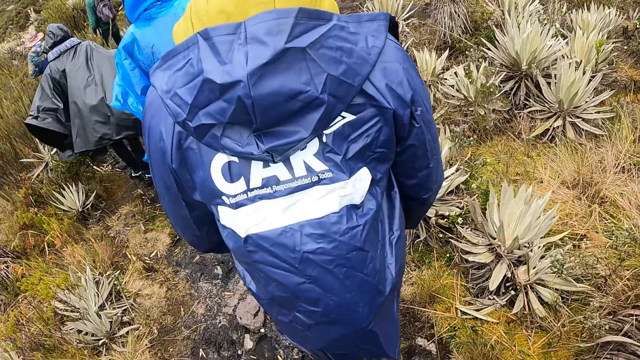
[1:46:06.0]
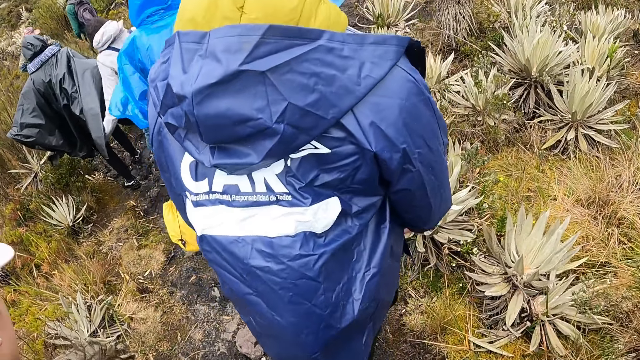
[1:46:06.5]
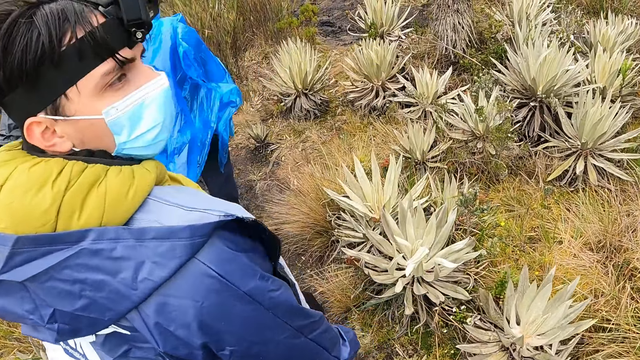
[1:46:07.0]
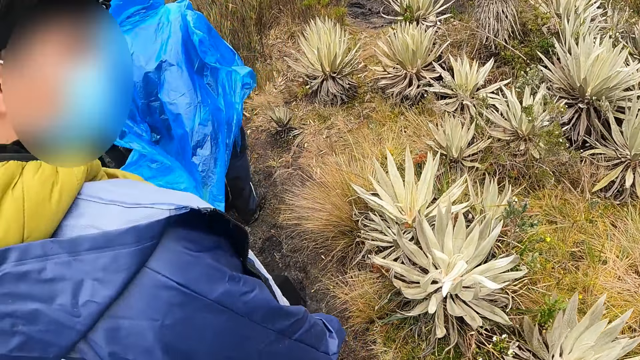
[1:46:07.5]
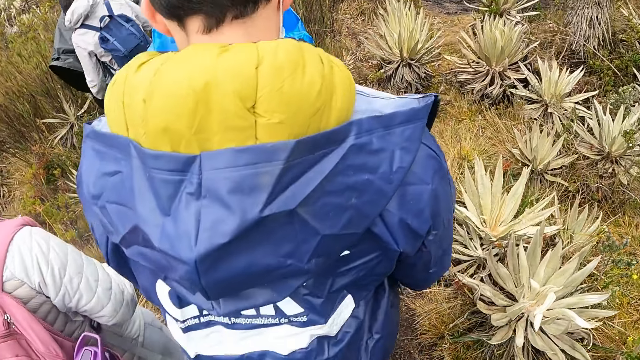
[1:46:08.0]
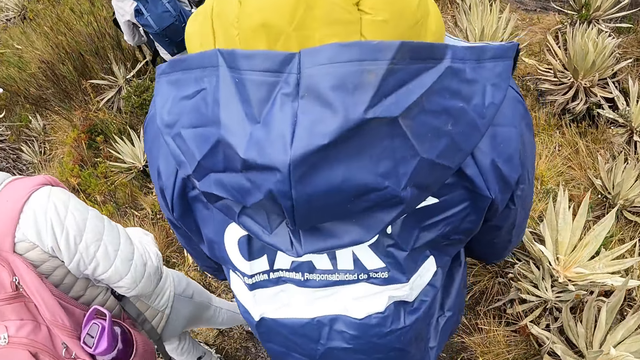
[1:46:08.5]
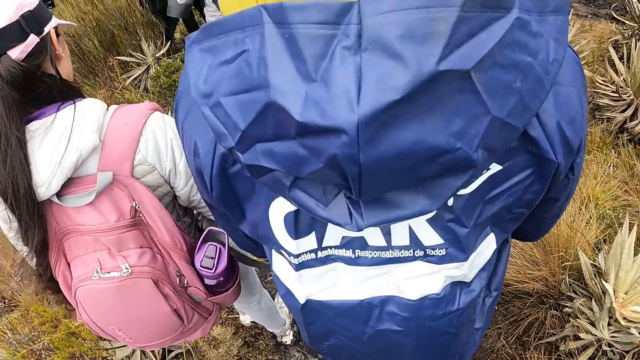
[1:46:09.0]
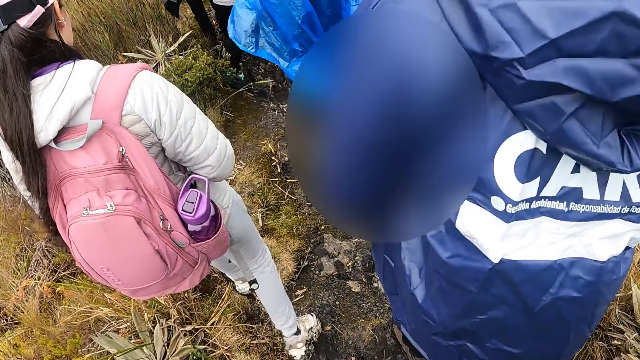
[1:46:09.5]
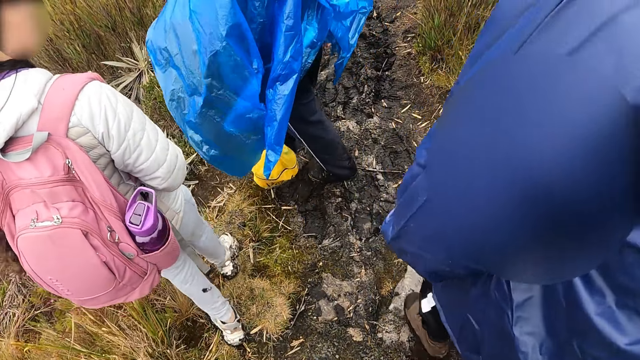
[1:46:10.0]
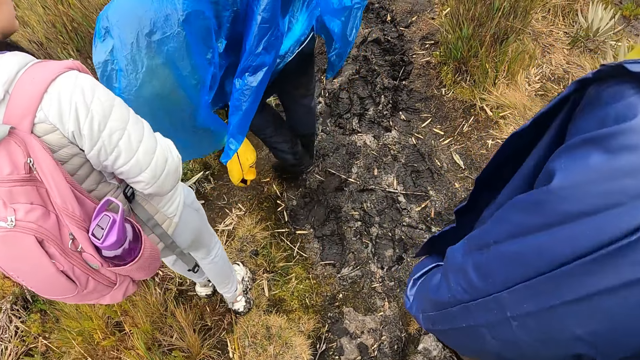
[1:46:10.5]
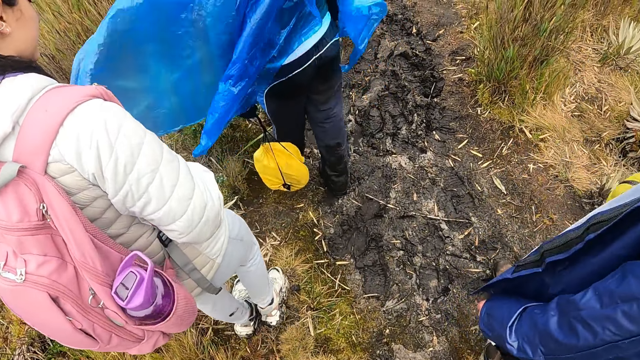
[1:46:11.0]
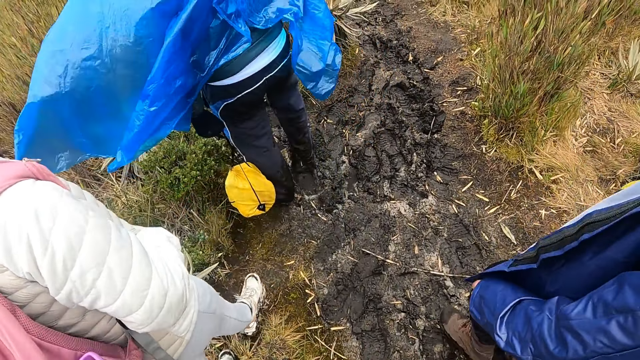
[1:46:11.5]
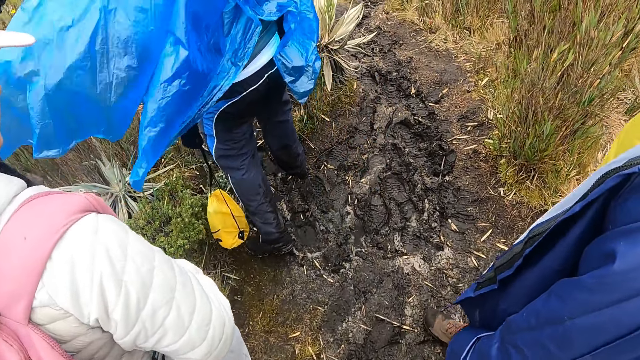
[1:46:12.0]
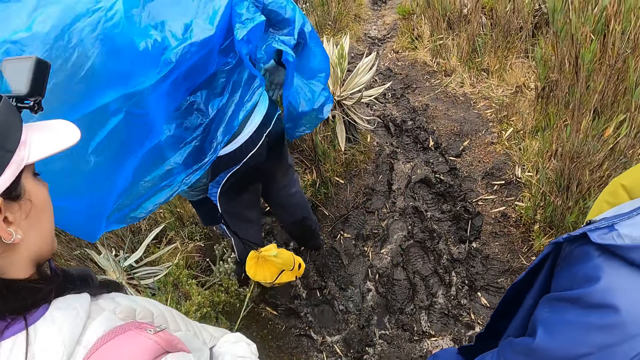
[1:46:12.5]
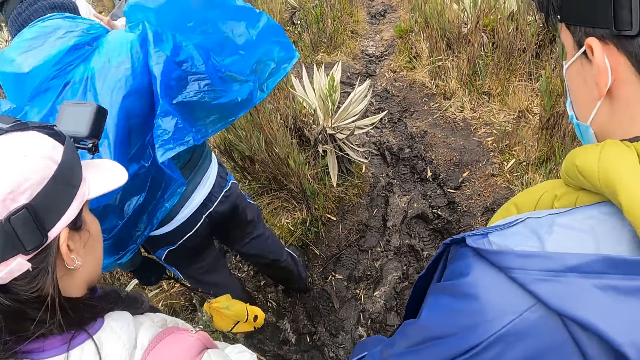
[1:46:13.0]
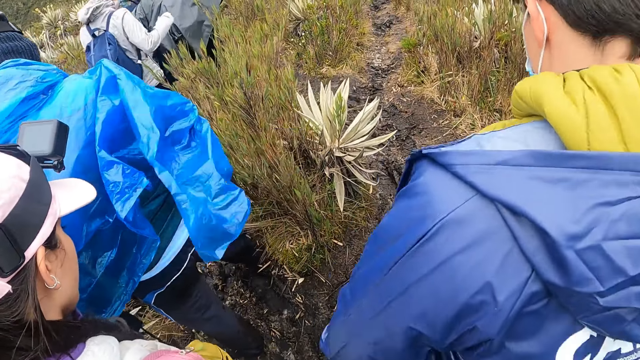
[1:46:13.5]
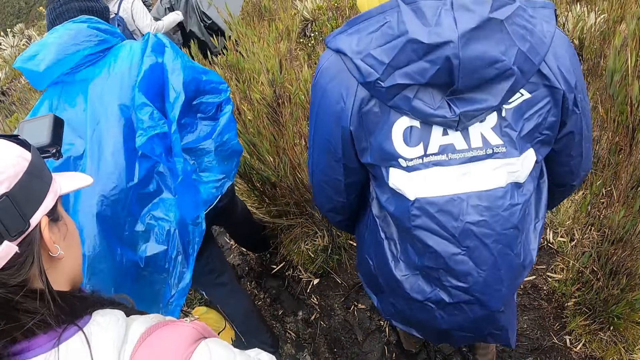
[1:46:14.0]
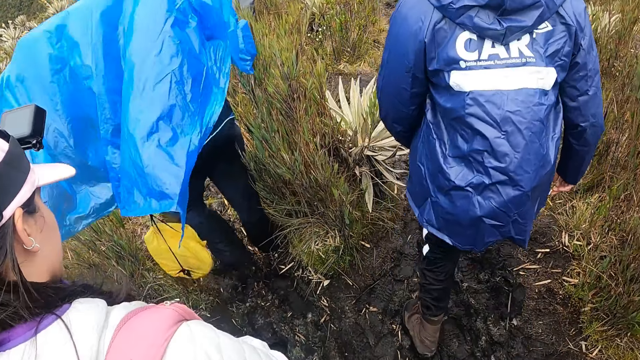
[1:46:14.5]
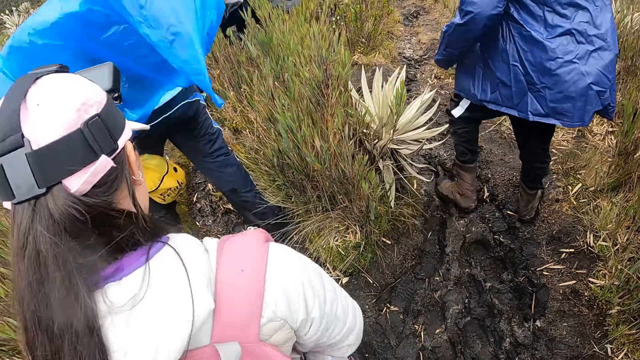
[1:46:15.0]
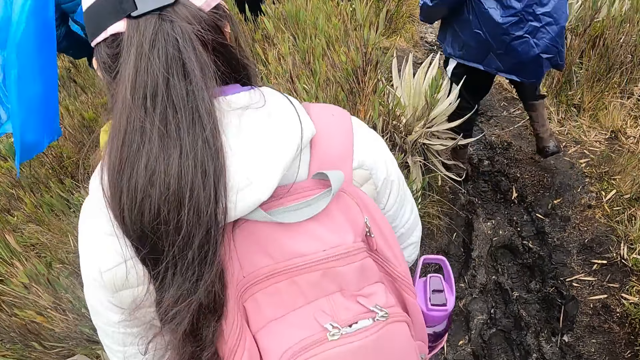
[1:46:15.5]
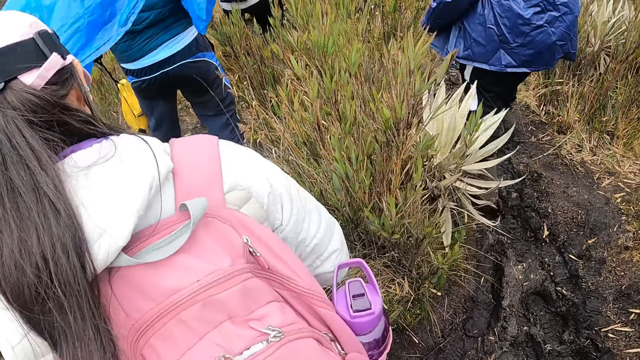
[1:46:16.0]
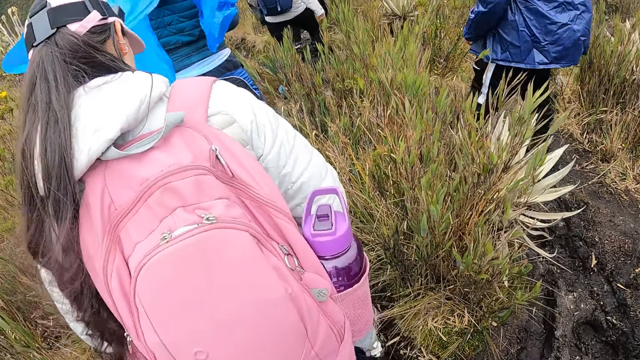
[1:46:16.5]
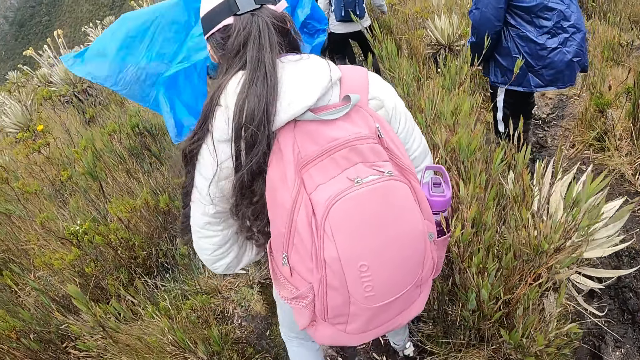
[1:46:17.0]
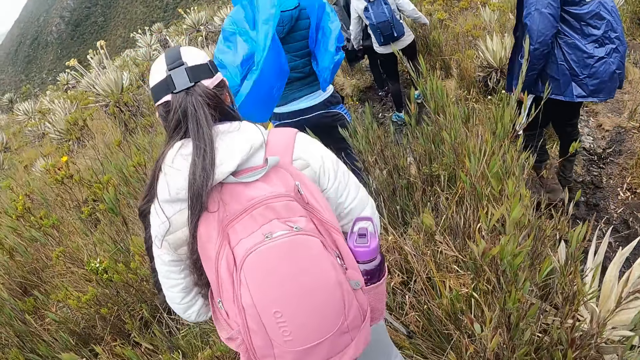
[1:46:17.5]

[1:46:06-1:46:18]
A man talks to the camera wearer. The camera wearer moves around the mountain.

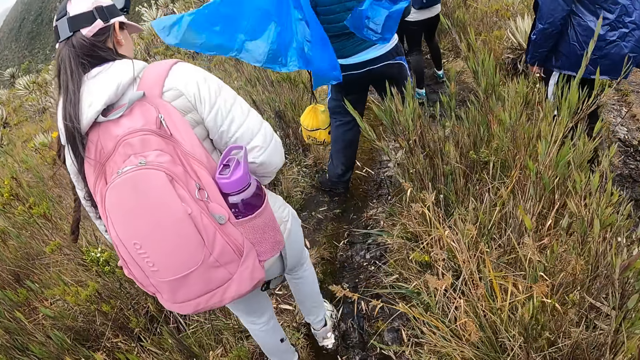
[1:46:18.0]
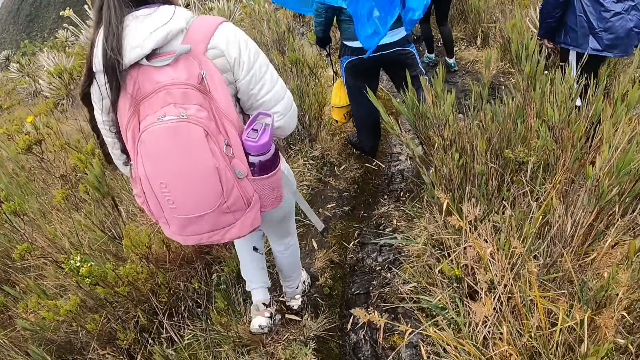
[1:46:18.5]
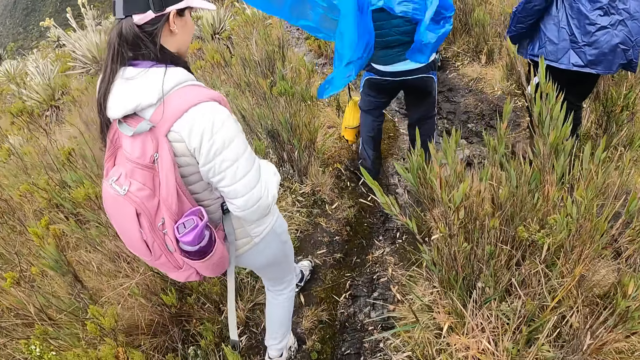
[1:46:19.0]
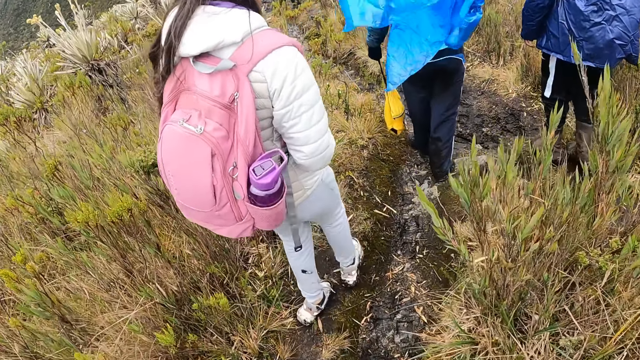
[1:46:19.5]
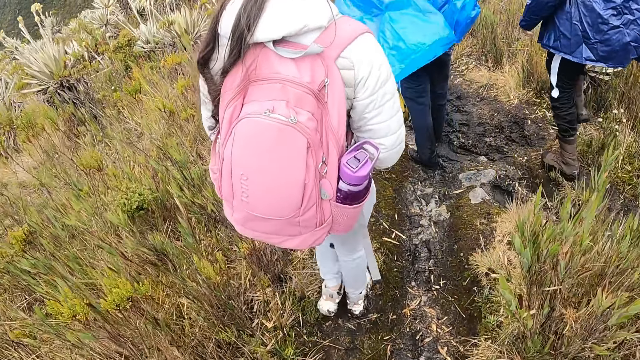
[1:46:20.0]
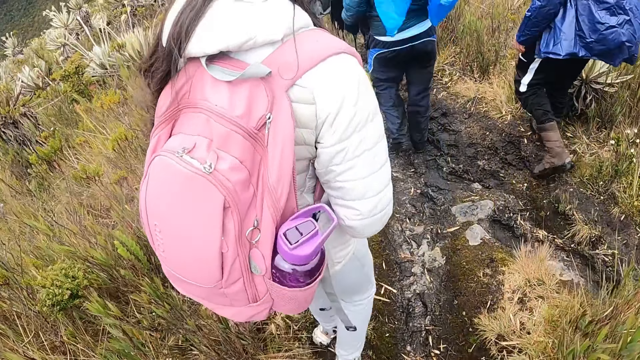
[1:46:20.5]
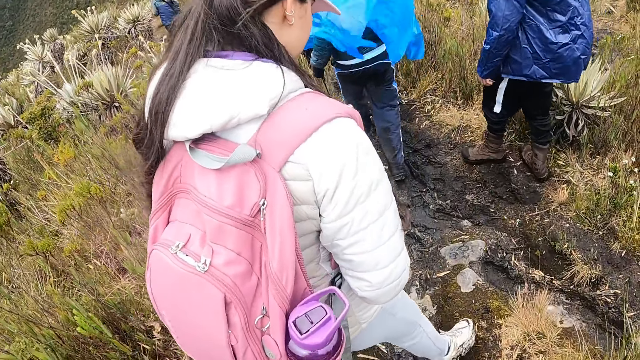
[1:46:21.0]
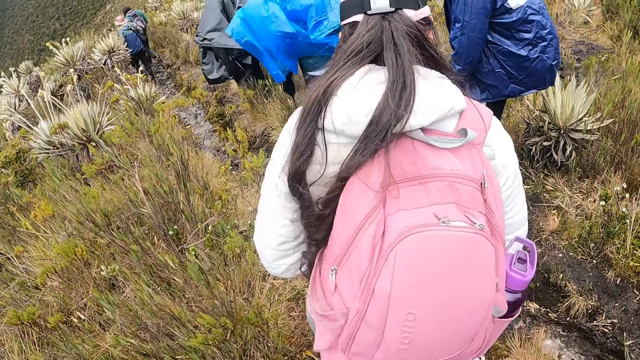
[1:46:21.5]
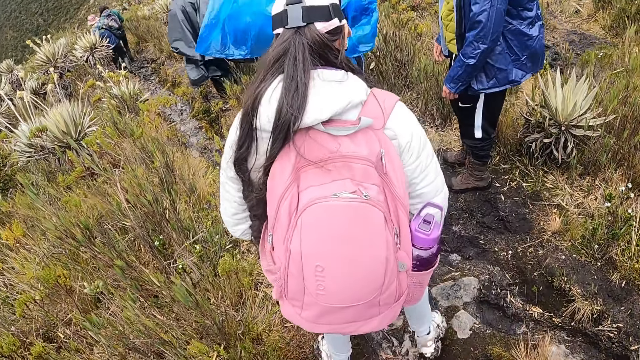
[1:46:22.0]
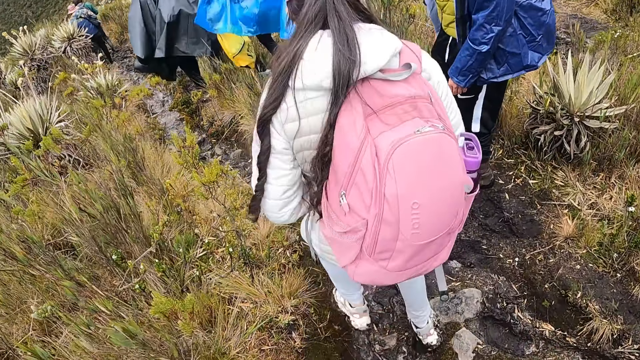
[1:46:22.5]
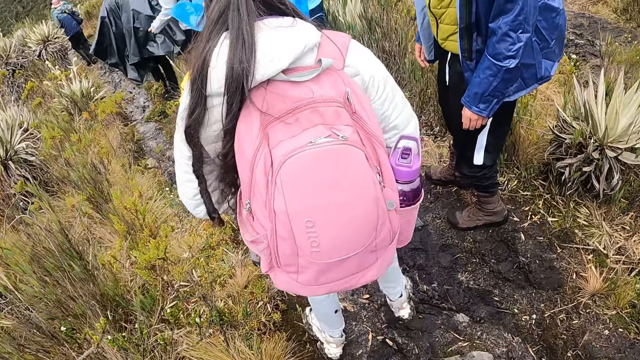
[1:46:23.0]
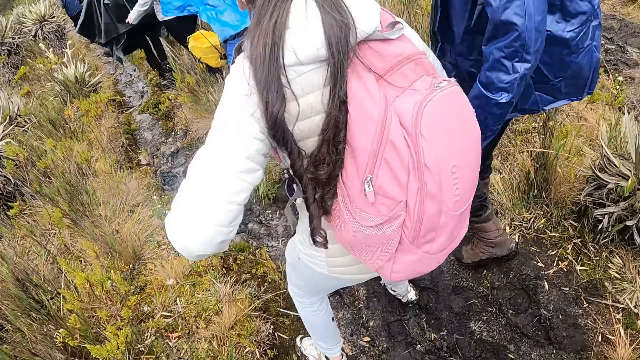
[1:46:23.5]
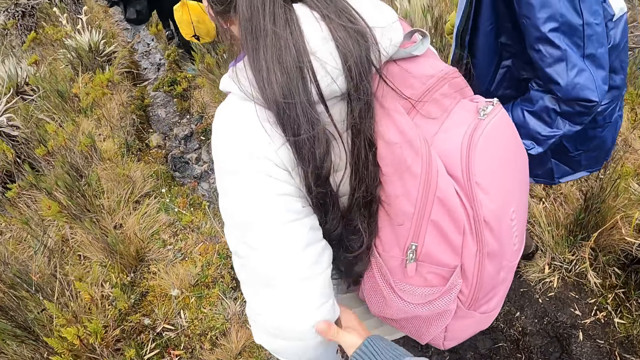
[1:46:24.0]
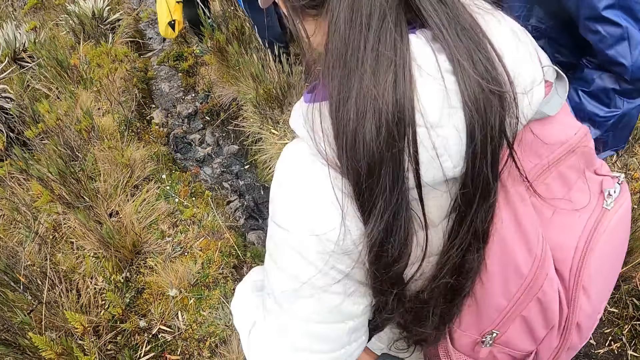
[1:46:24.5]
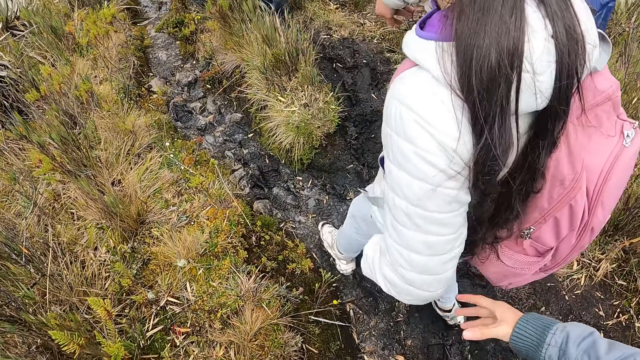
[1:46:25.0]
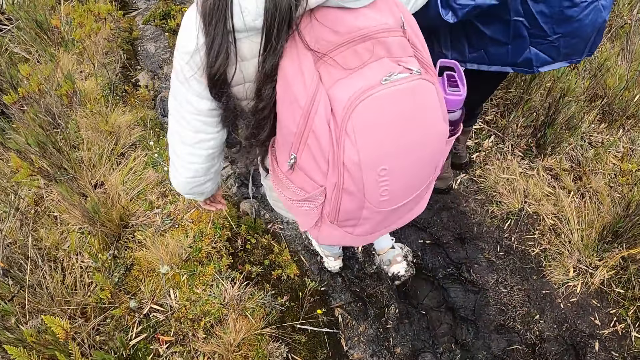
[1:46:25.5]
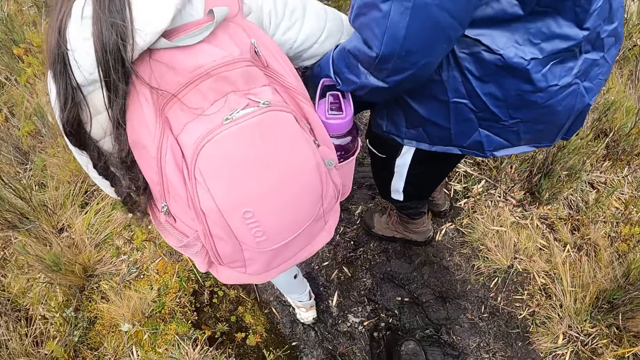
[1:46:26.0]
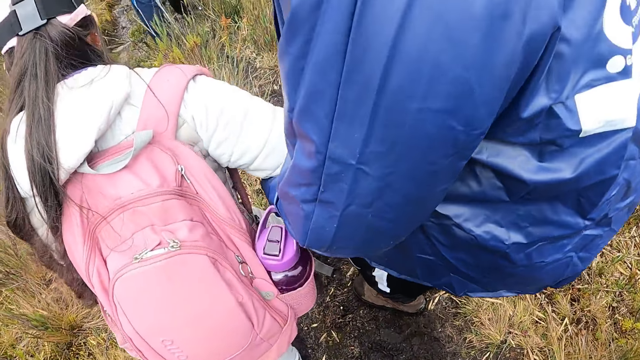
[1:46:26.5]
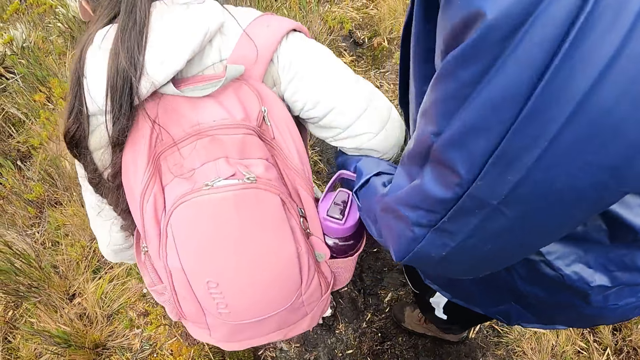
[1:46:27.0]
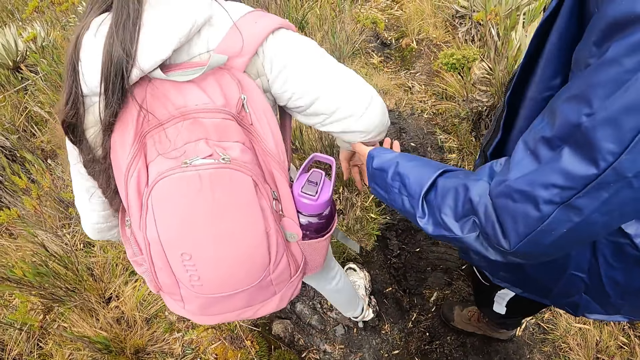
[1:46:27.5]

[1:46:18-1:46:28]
A woman holds the left hand to a man. Another man touches another woman's hand. The camera wearer moves around the mountain.
